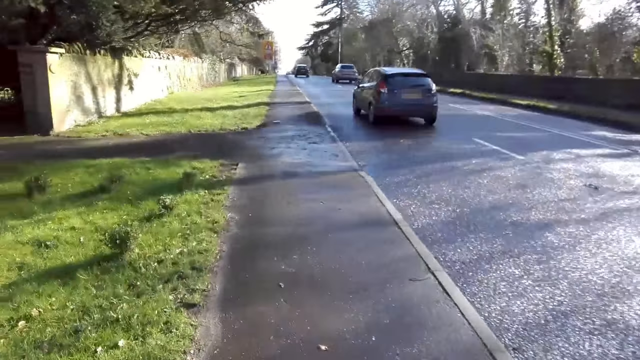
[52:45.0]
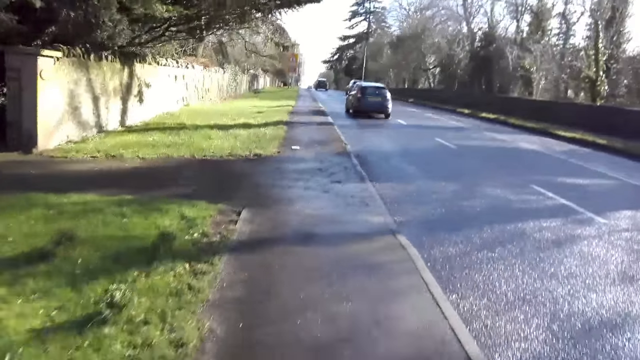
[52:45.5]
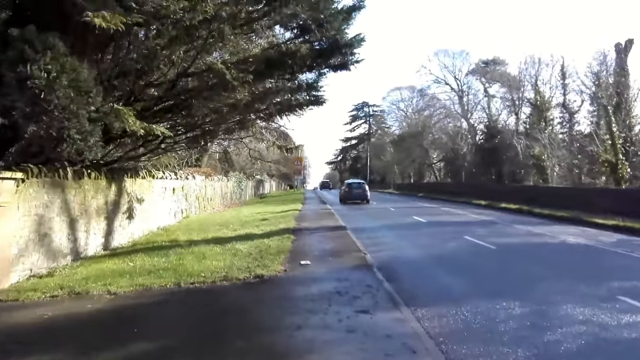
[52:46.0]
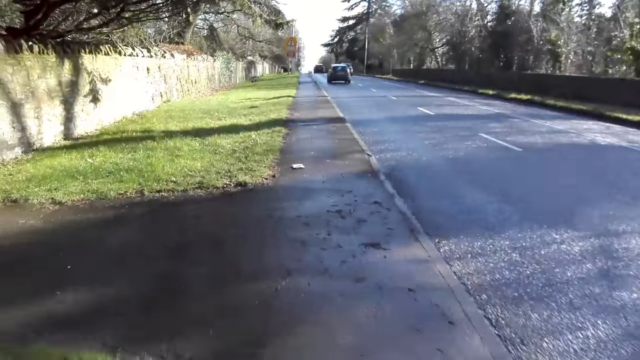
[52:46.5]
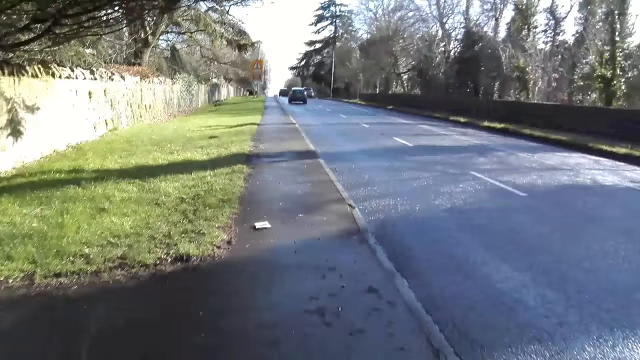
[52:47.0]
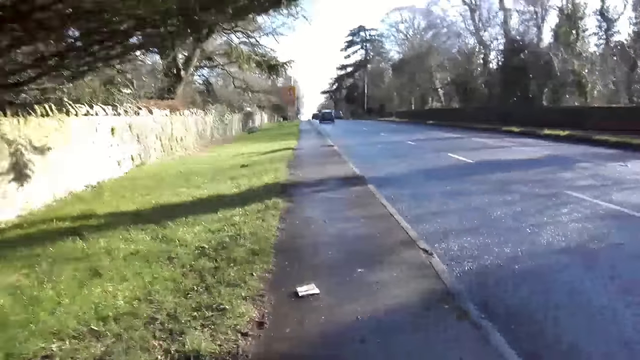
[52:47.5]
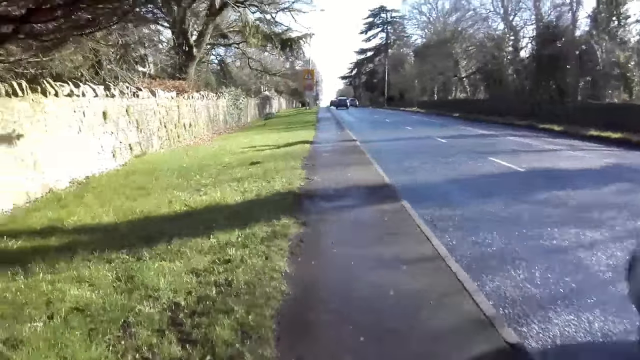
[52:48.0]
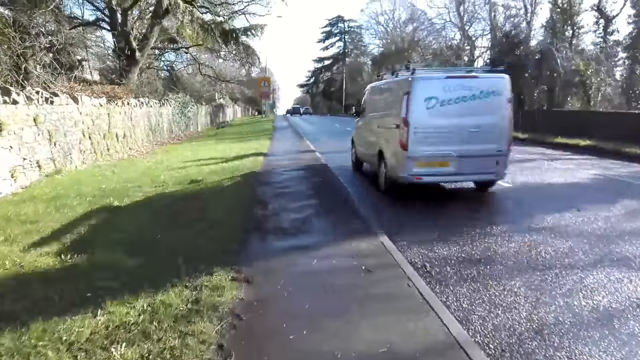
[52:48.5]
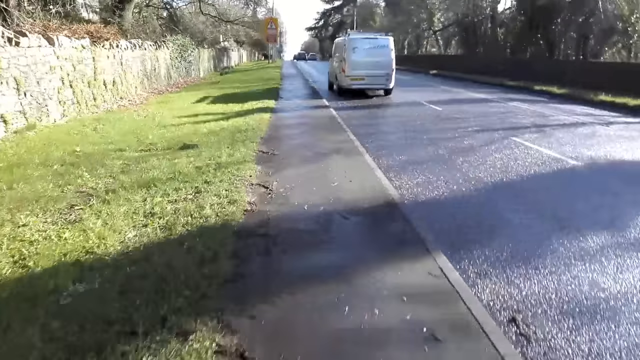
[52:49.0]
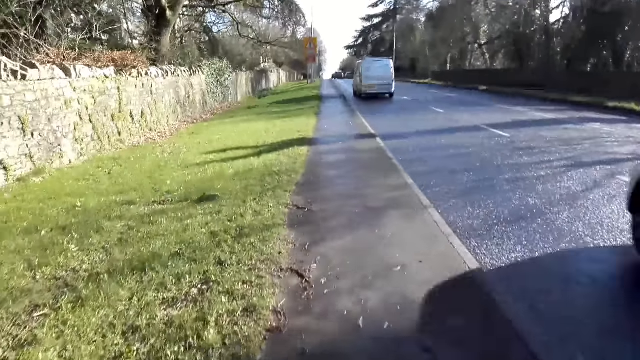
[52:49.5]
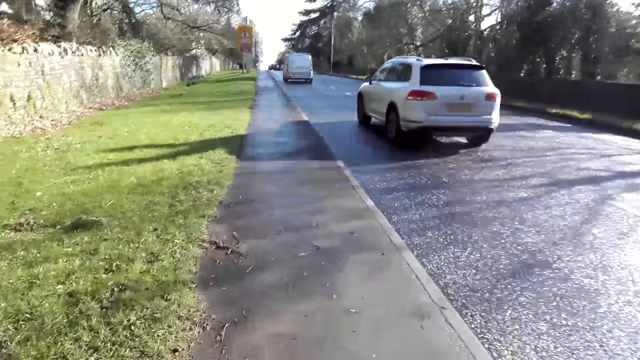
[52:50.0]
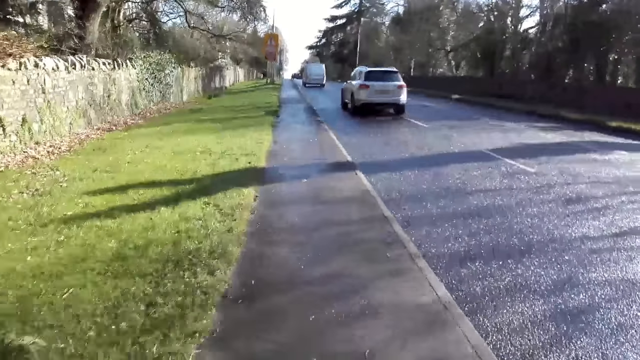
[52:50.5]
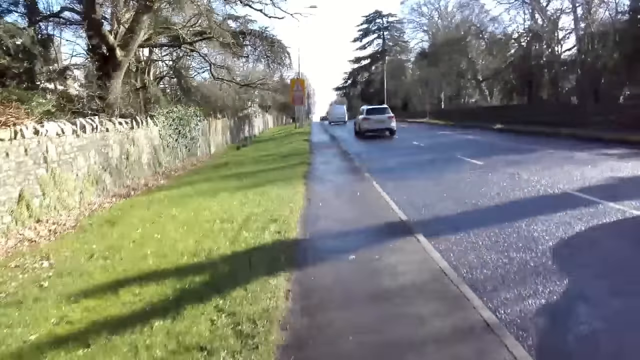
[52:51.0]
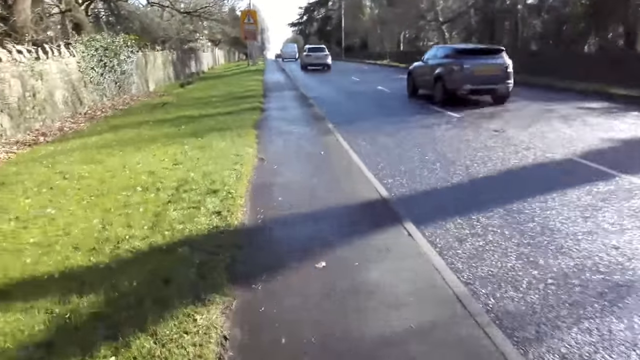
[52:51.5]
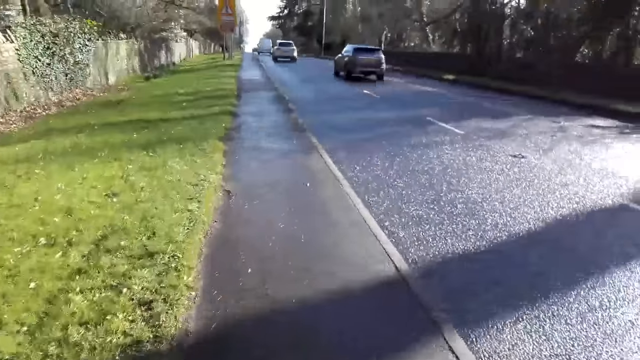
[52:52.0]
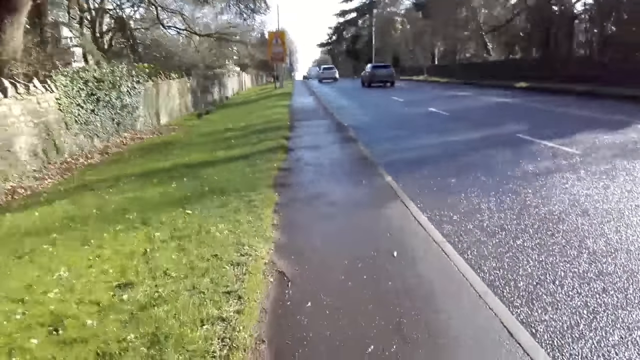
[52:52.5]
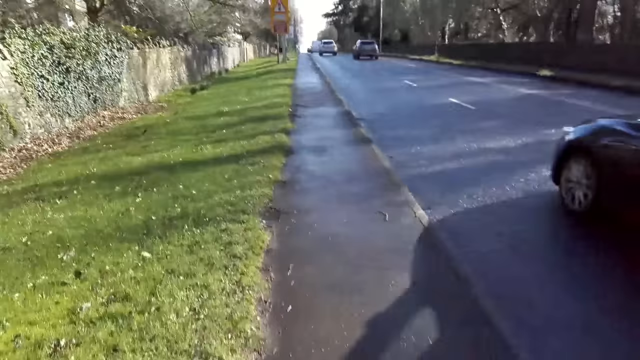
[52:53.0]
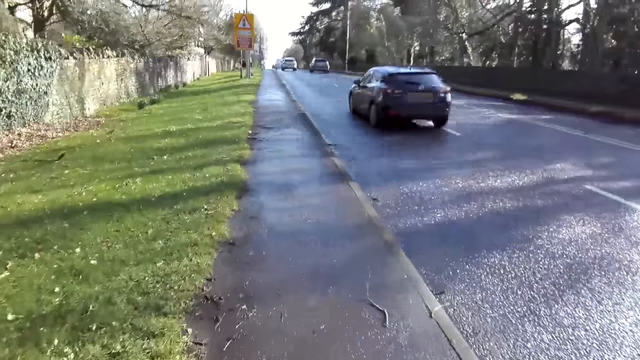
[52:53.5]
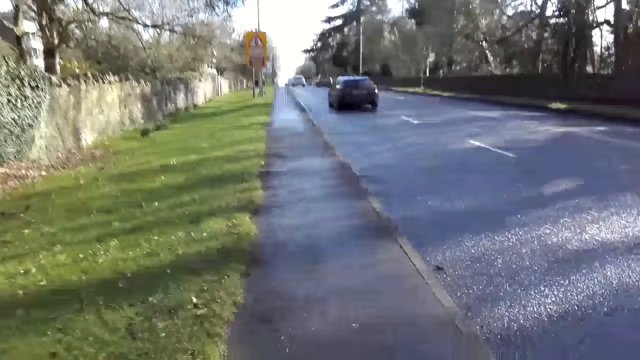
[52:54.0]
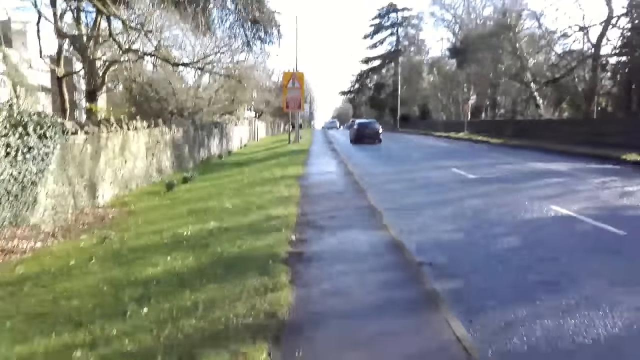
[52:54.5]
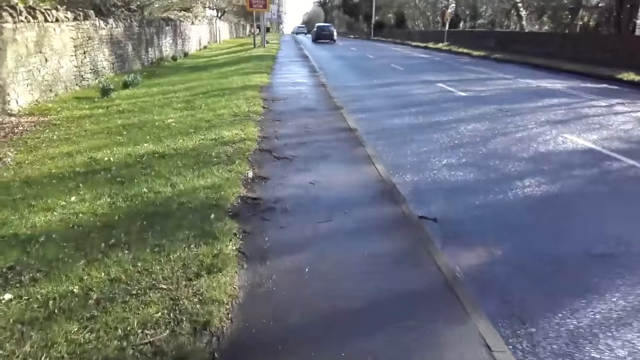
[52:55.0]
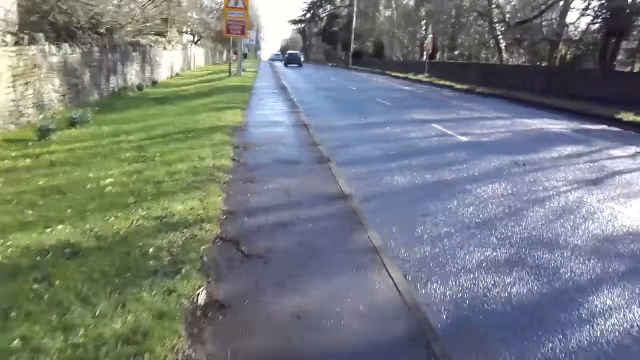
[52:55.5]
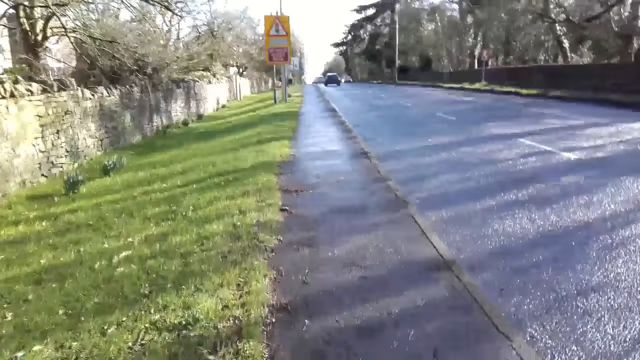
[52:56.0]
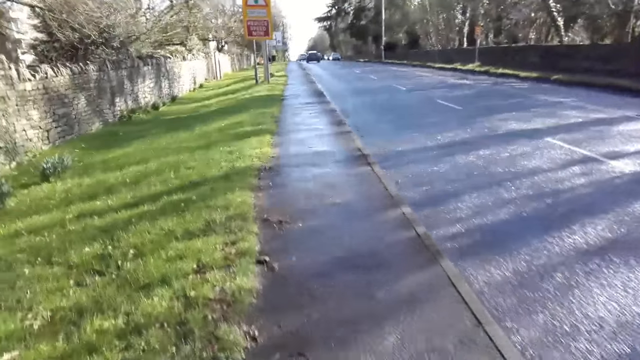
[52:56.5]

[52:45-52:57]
A silver van drives past the camera wearer. A white car drives past the camera wearer. A grey car drives past the camera wearer. A black car drives past the camera wearer.

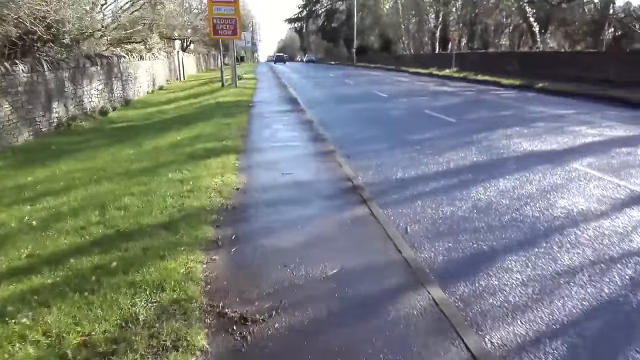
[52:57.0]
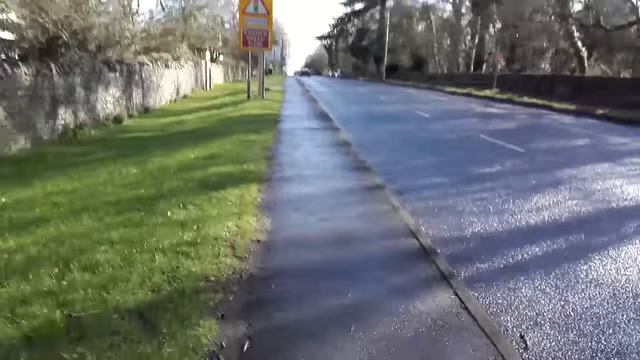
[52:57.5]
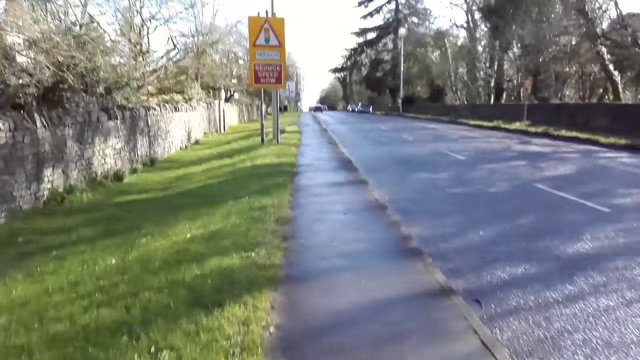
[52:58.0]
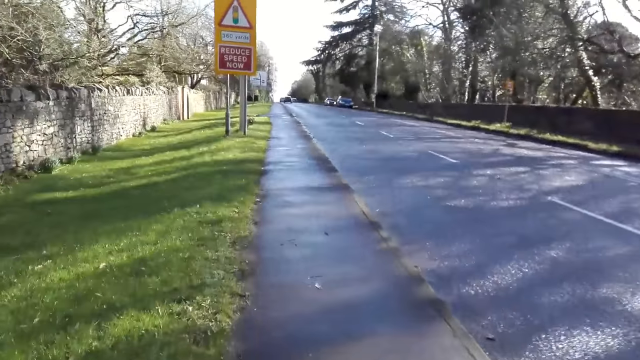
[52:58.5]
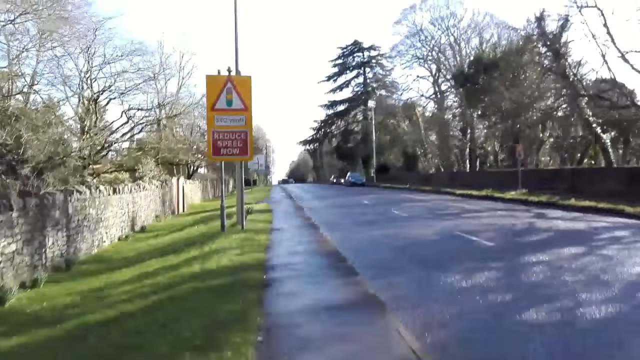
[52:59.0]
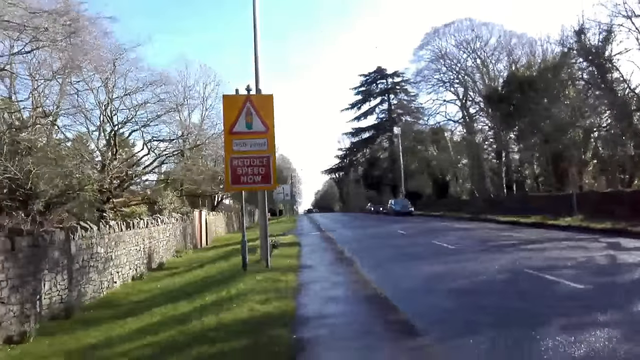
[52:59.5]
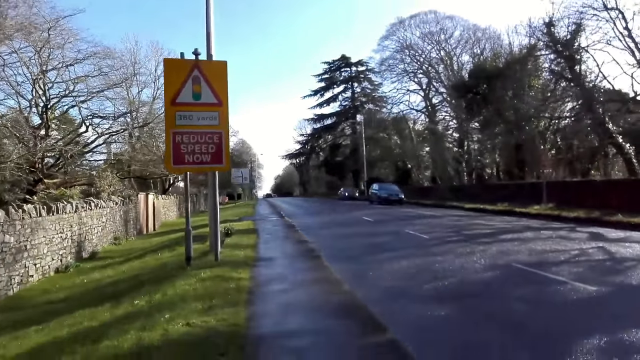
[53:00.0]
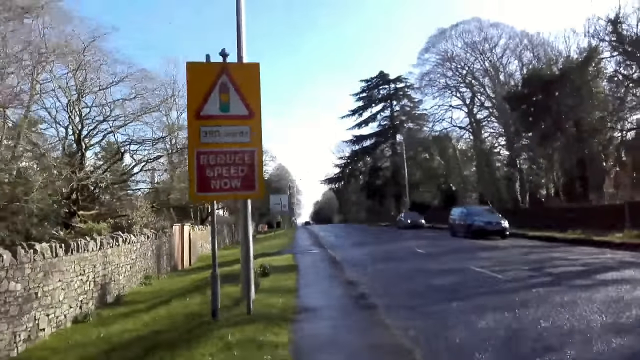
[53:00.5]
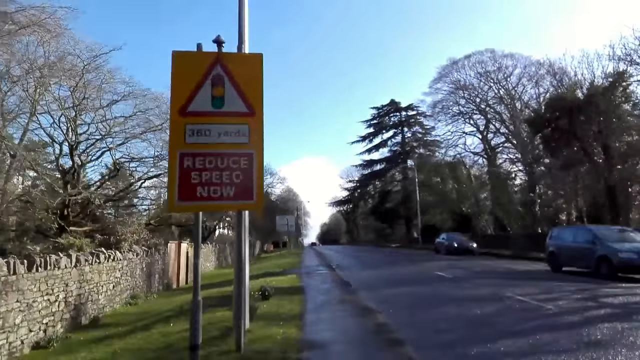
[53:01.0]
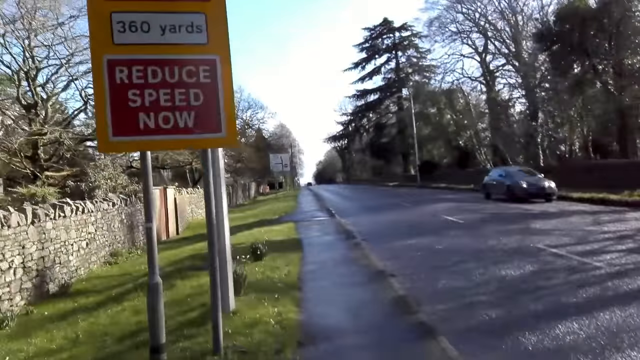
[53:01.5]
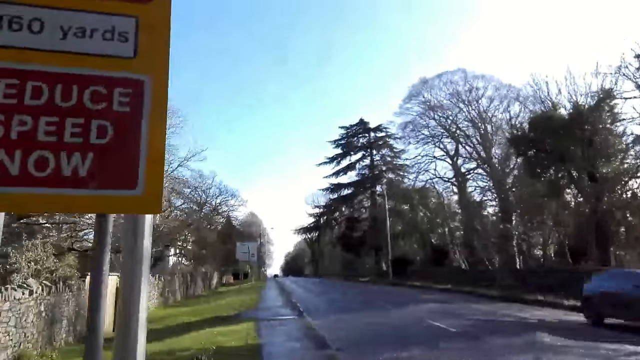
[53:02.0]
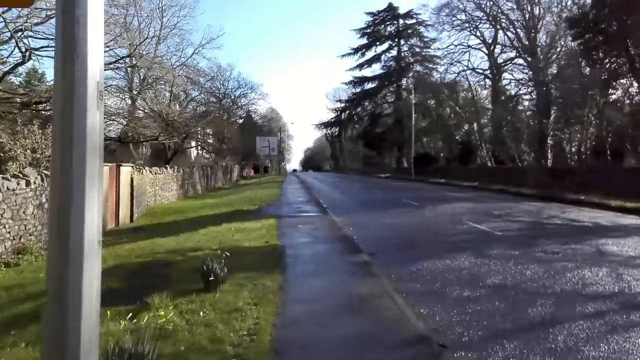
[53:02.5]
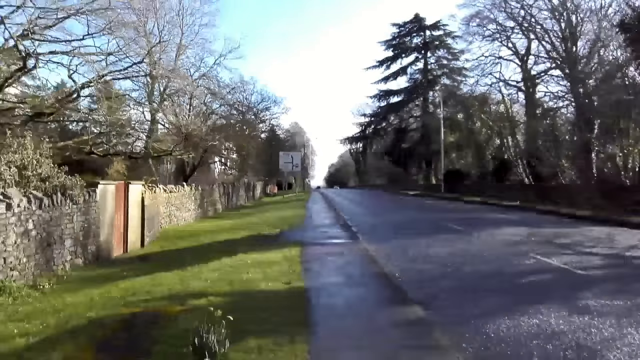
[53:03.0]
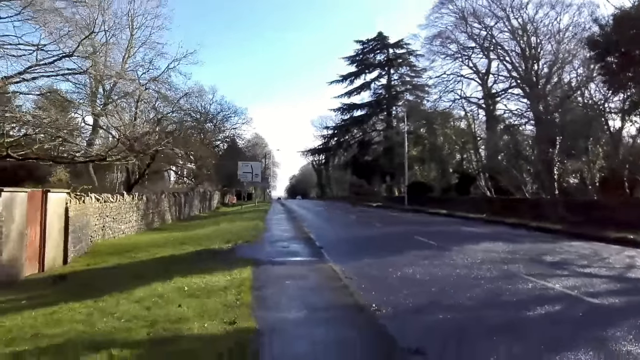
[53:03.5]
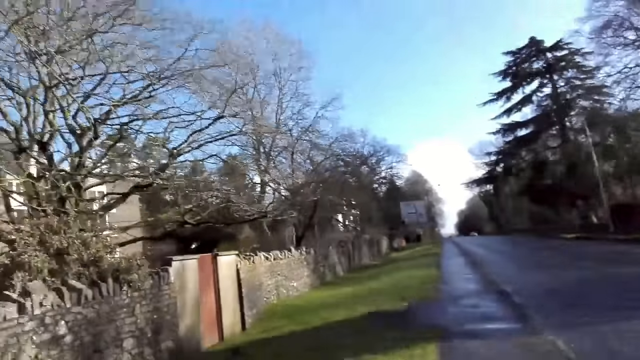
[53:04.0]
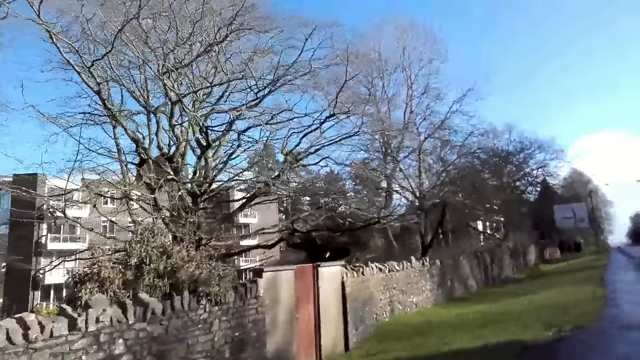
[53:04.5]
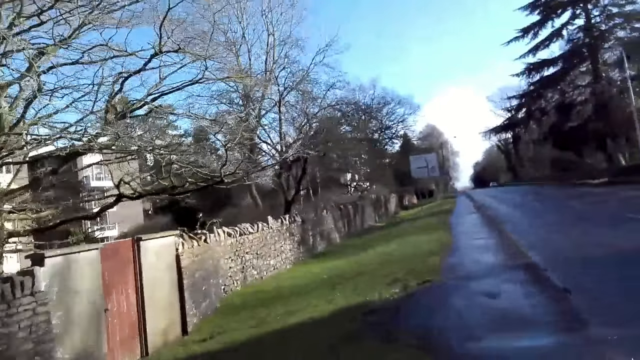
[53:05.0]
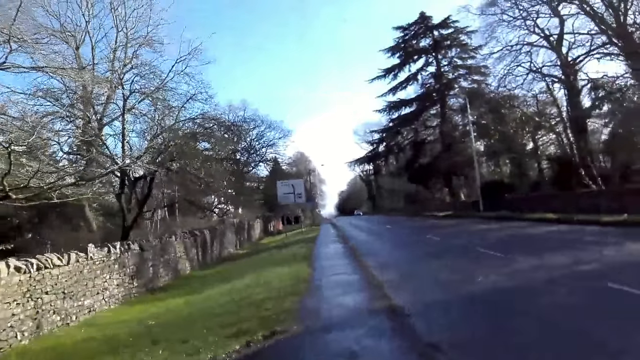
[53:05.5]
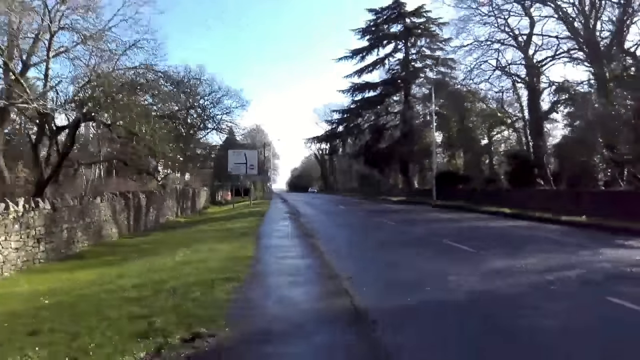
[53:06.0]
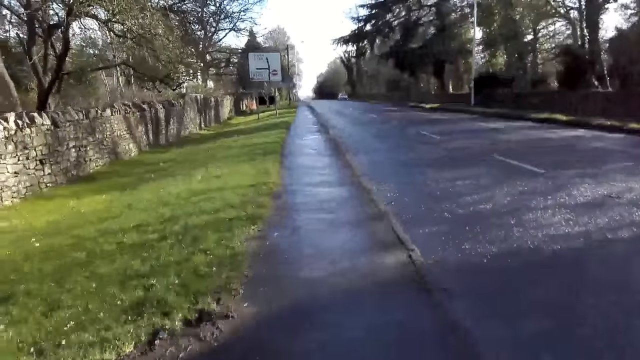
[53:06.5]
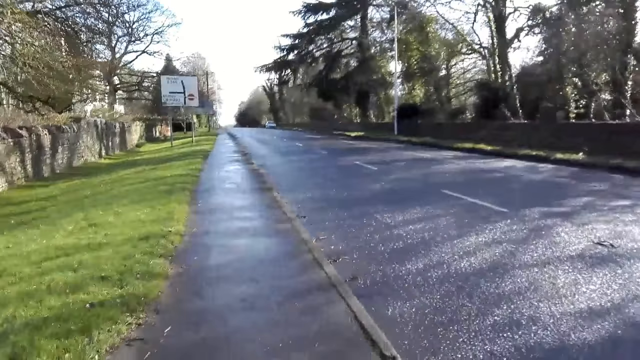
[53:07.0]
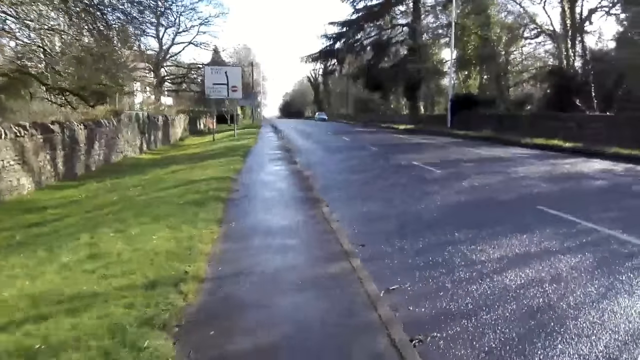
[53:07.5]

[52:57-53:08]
A black car drives past the camera wearer. Another black car drives past them.
